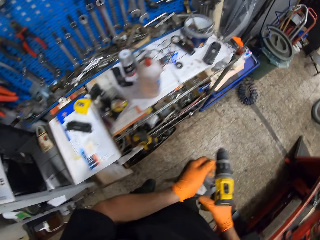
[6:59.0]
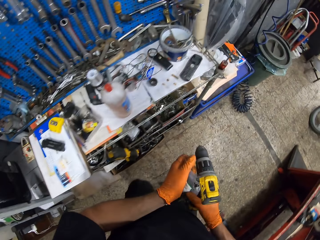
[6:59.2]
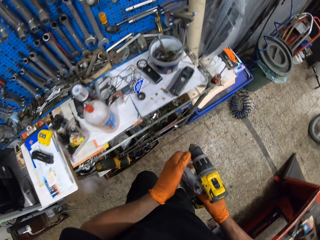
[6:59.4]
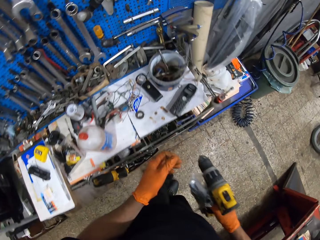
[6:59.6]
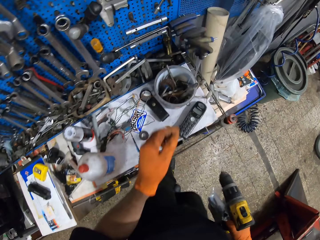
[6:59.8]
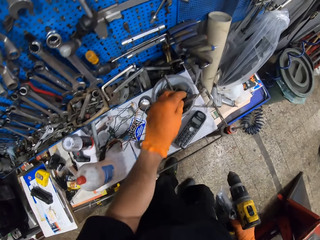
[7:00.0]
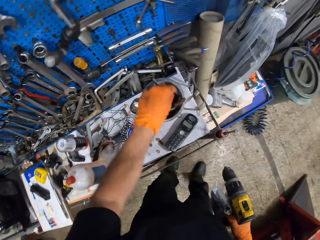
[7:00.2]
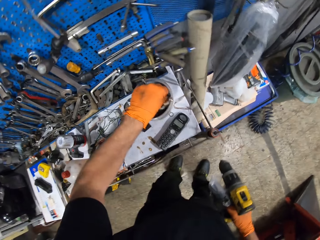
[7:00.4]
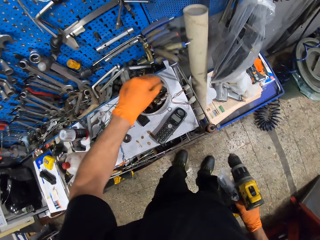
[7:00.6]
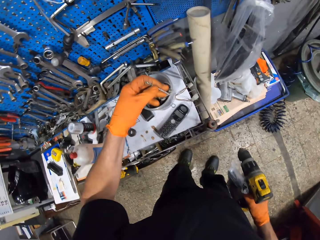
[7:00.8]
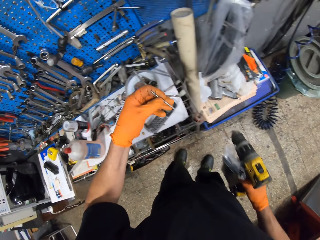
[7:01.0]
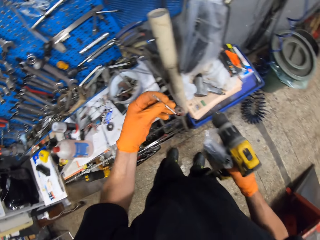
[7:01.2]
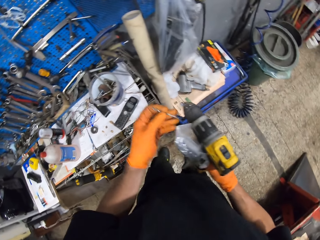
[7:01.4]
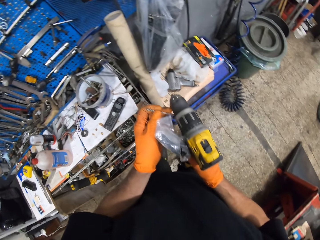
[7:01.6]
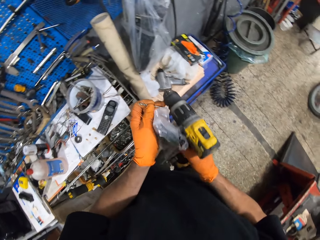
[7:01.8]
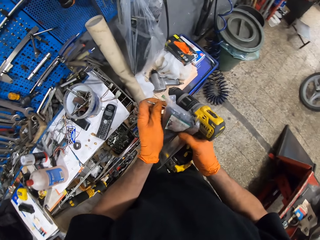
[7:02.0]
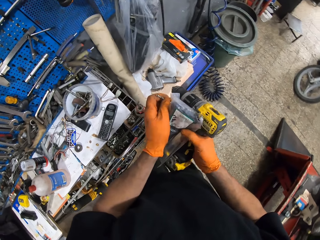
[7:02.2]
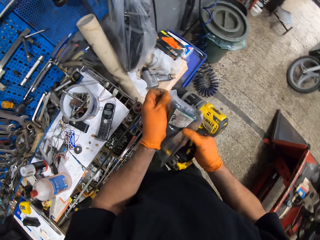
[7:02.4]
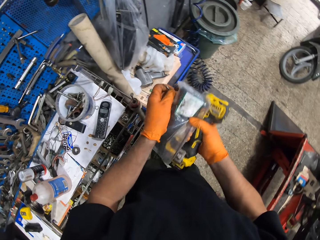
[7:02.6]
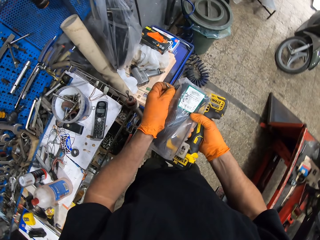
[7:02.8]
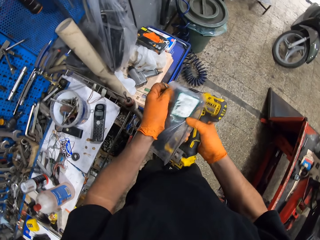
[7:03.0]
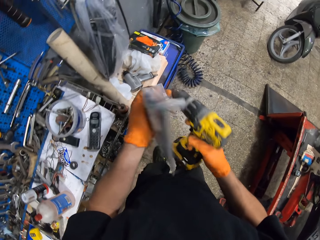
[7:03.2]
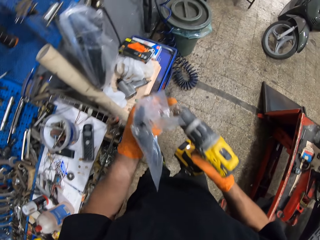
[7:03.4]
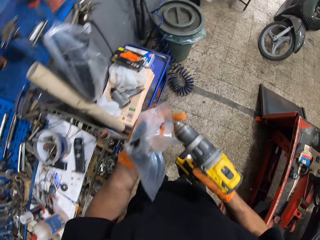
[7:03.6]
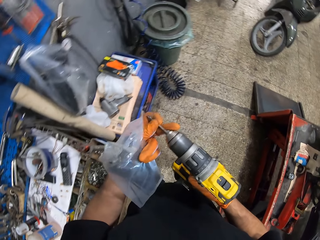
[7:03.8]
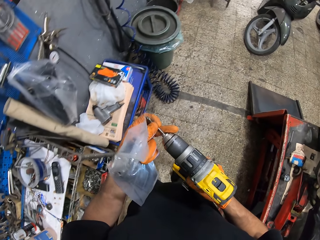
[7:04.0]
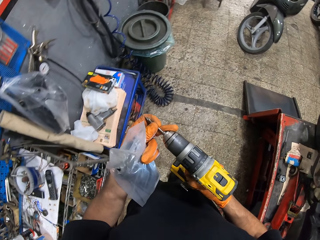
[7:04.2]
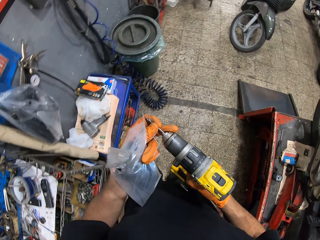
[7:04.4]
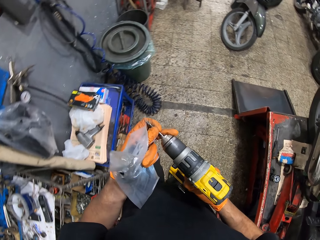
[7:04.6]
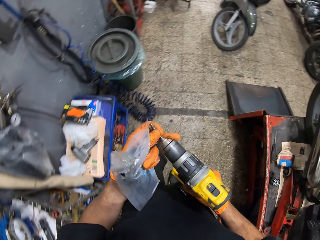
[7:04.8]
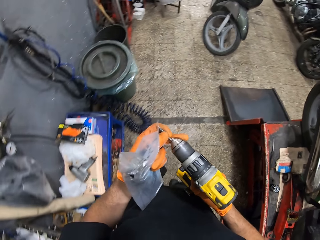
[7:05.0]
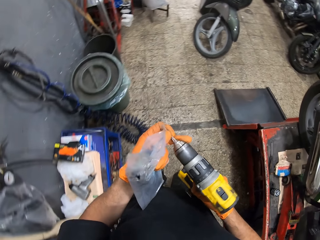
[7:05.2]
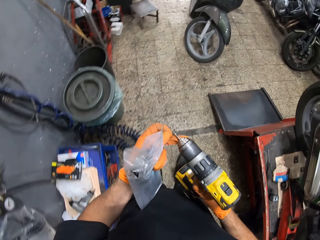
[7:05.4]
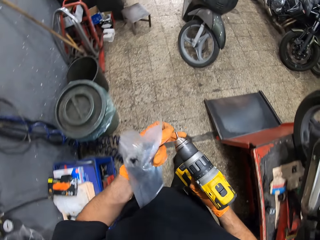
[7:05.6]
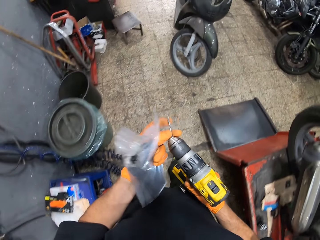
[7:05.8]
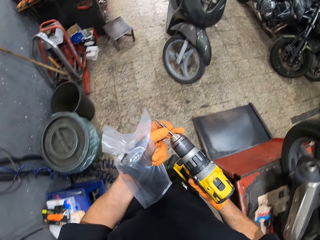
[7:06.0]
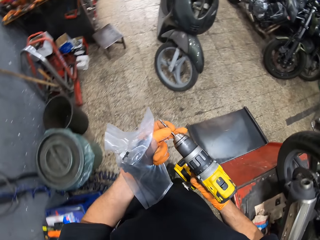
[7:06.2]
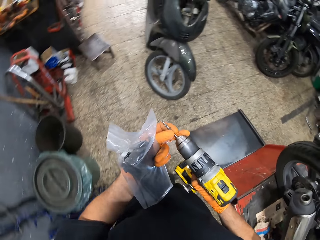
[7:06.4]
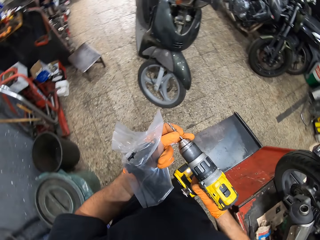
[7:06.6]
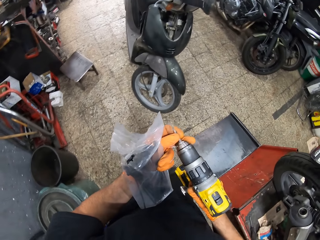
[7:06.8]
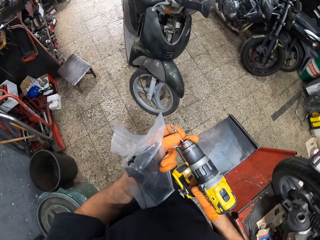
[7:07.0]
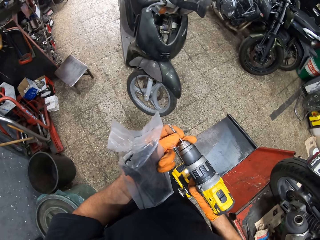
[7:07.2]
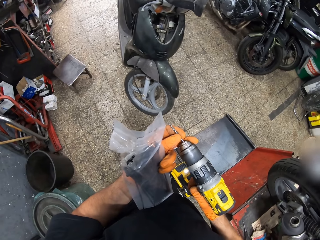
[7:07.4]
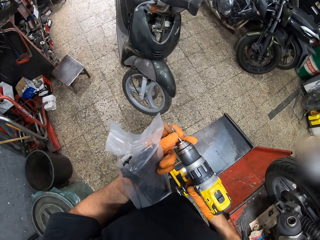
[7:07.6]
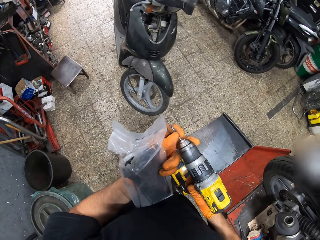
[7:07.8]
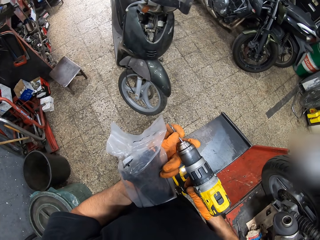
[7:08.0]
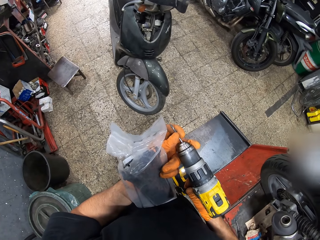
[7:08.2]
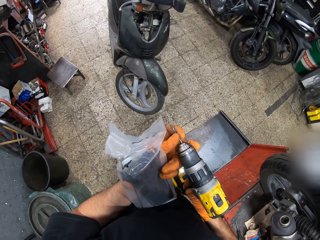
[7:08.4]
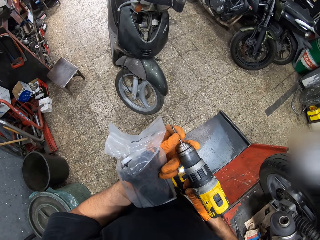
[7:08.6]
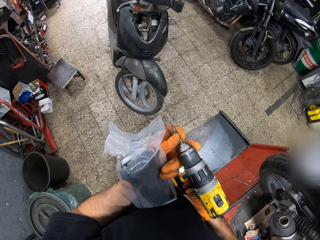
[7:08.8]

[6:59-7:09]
The camera wearer passes the nylon to his right hand. He picks up a drill bit from a container. He passes the nylon to his left hand. He checks something. He attaches the drill bit to the impact drill.

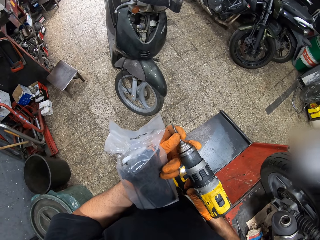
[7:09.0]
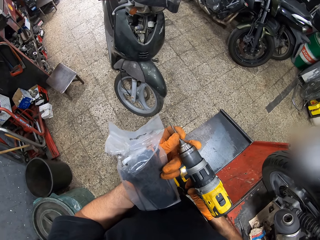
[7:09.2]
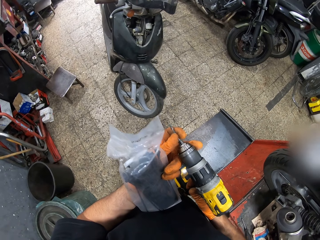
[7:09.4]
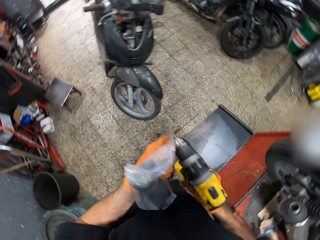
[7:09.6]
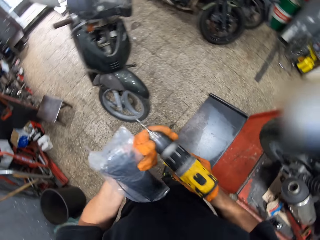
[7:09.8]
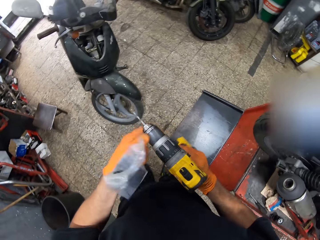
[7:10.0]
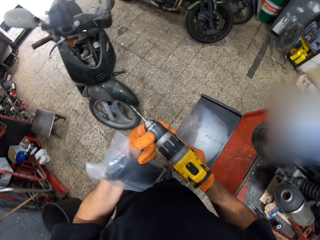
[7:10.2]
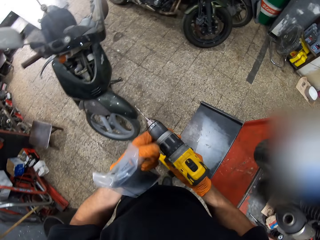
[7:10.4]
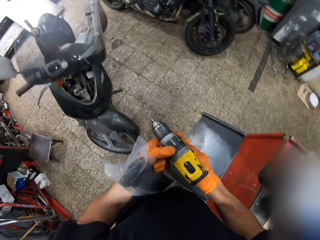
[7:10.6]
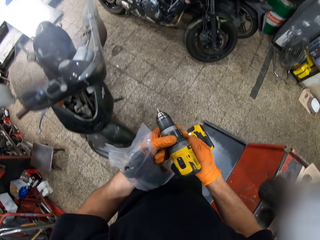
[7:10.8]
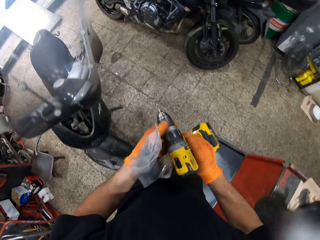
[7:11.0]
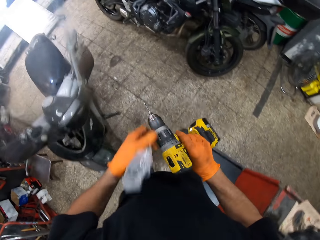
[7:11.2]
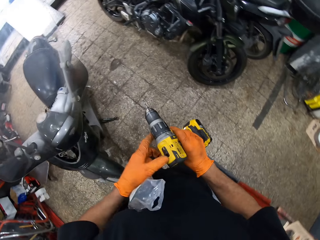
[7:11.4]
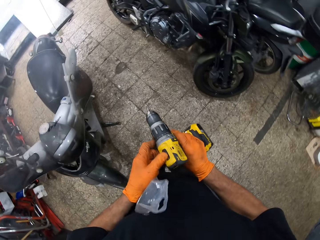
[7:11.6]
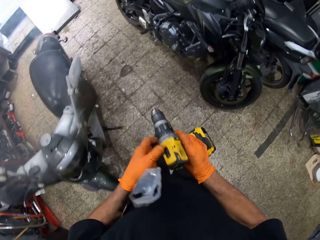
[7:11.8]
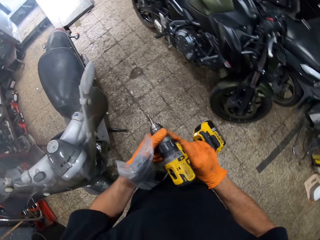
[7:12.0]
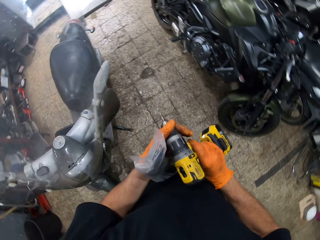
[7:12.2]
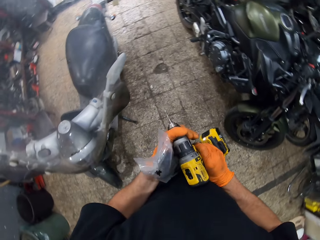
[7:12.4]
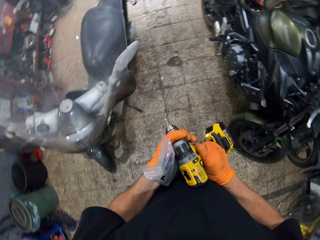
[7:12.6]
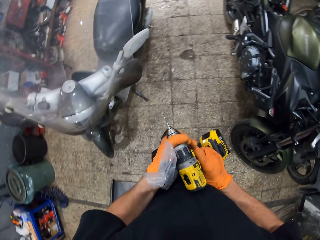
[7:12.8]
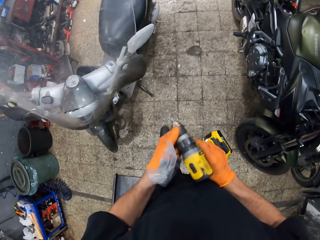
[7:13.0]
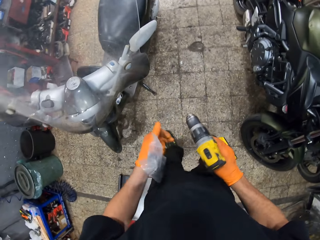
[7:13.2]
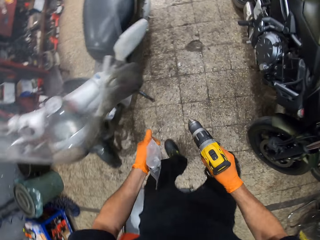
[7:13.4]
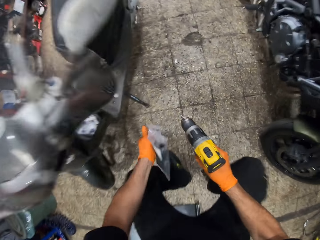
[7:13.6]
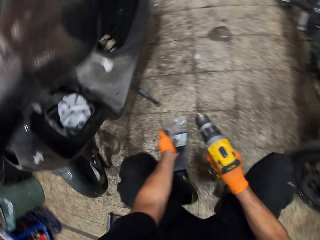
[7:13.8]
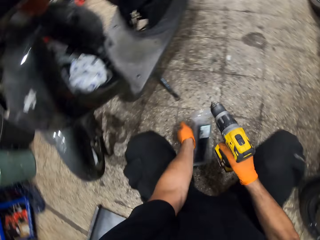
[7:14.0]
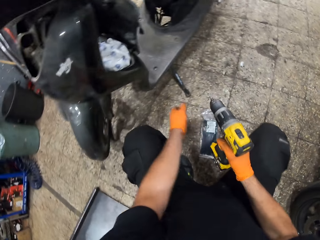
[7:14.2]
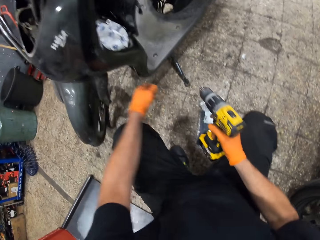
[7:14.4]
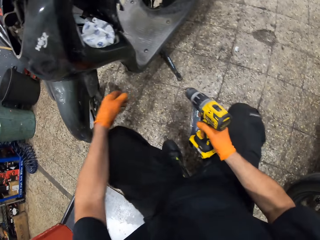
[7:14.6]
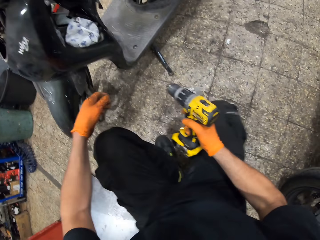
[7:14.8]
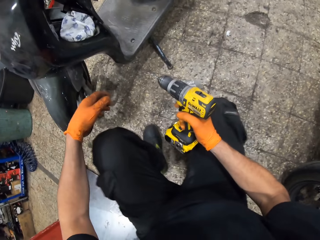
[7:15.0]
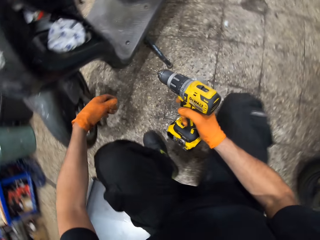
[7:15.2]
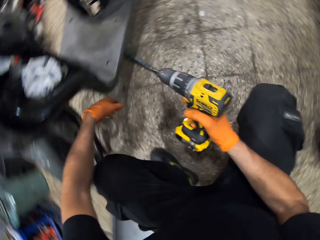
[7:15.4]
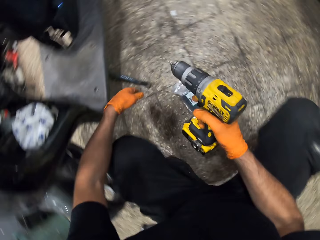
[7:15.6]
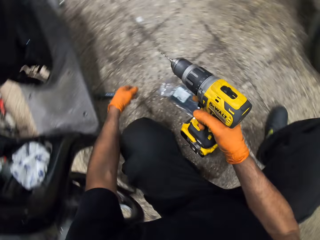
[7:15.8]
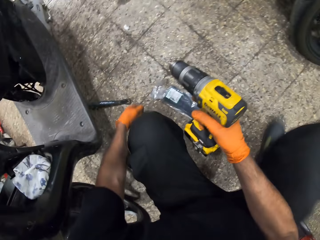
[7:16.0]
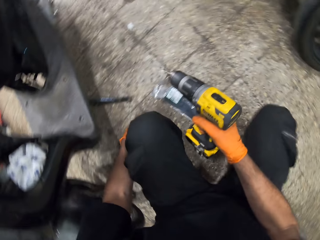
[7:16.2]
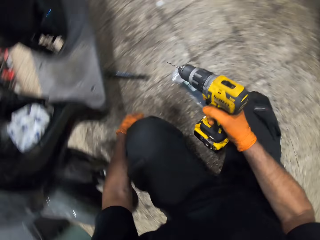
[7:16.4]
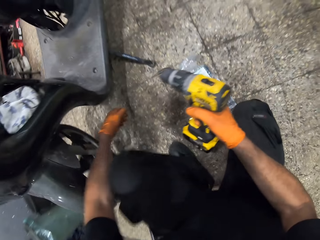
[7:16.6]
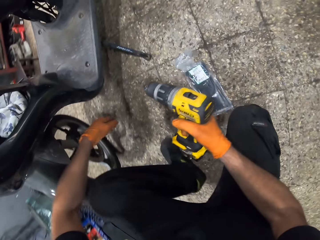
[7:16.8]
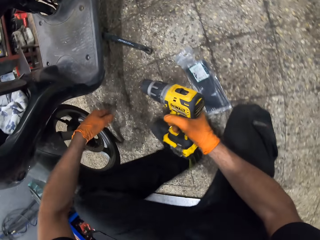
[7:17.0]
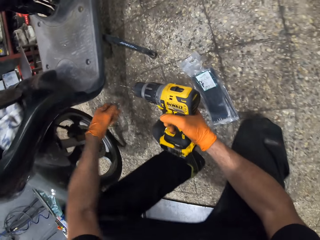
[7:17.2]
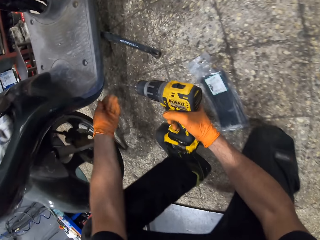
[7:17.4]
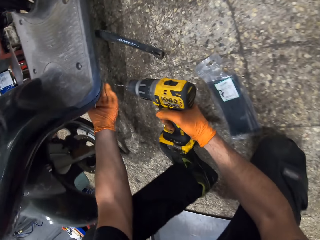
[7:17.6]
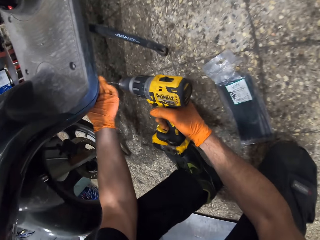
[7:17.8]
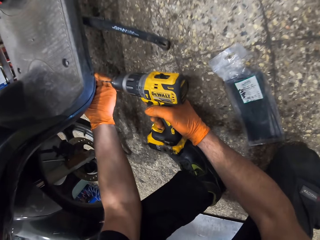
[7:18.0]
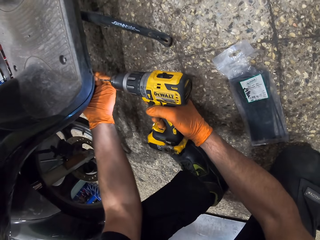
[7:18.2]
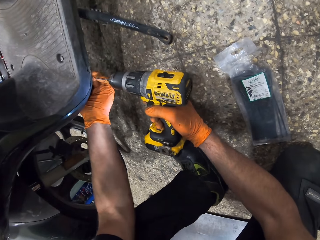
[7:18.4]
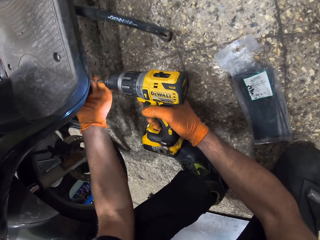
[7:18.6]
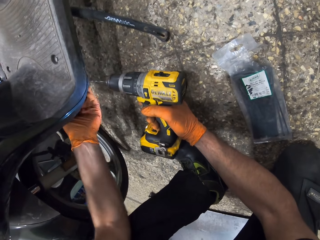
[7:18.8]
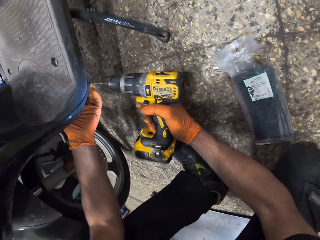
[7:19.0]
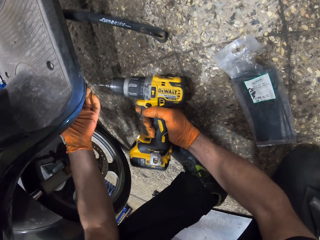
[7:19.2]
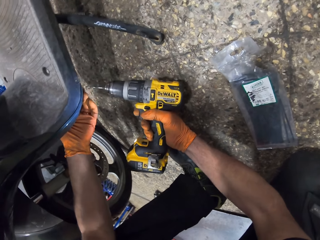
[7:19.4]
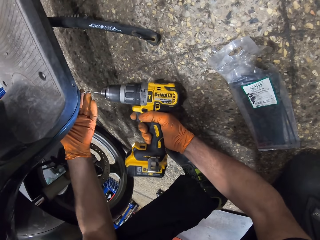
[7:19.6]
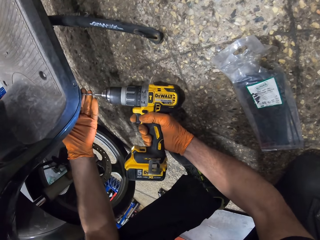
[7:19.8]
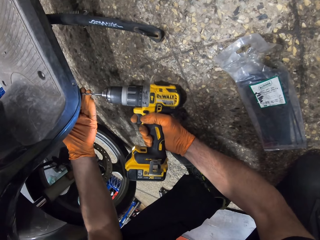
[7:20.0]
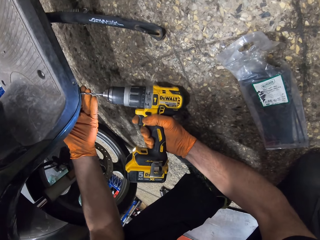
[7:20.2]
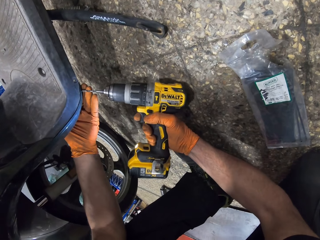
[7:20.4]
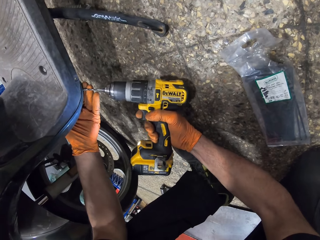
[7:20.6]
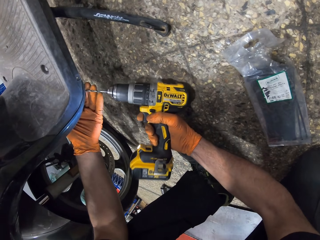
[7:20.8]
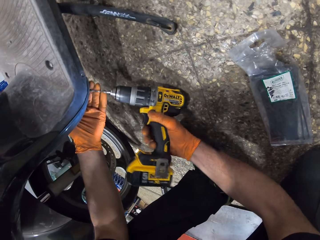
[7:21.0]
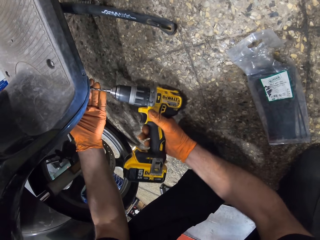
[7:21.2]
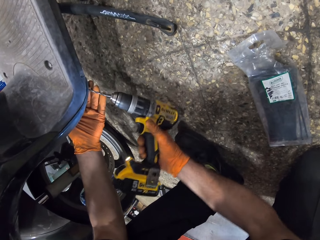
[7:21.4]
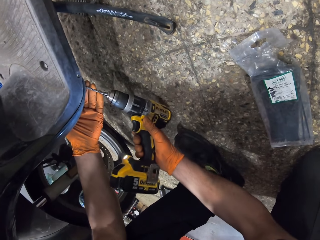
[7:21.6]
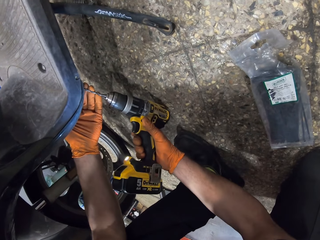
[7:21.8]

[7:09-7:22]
The camera wearer twists the adapter of the impact drill. They move a switch on the impact drill. They turn on the impact drill. They drop the nylon on the ground. They squat down. They adjust the scooter motorcycle's front cover. They touch the front cover with the impact drill.
